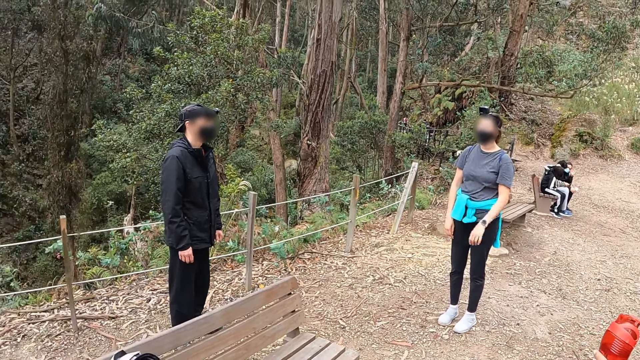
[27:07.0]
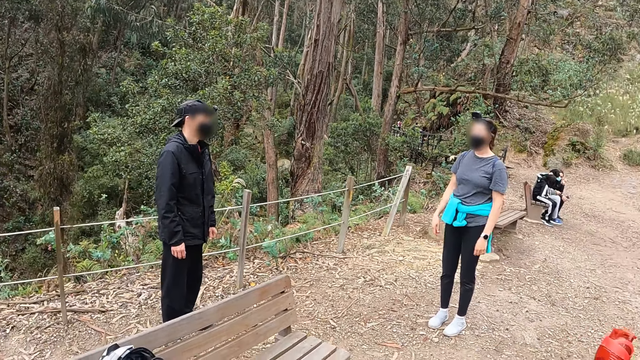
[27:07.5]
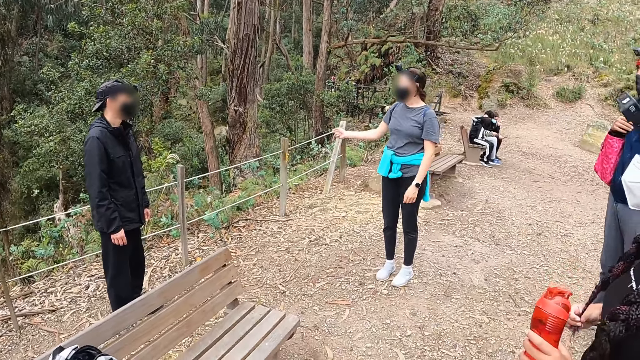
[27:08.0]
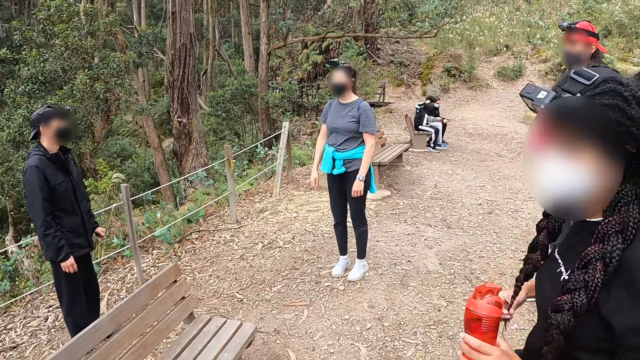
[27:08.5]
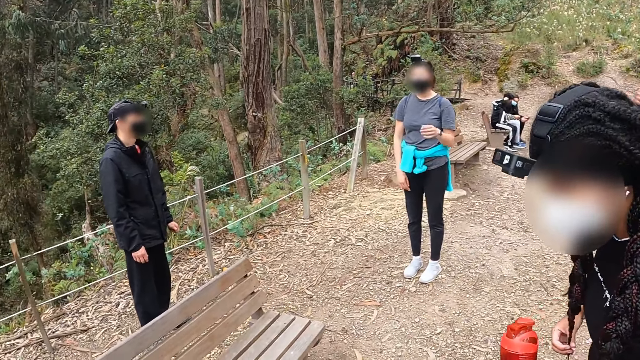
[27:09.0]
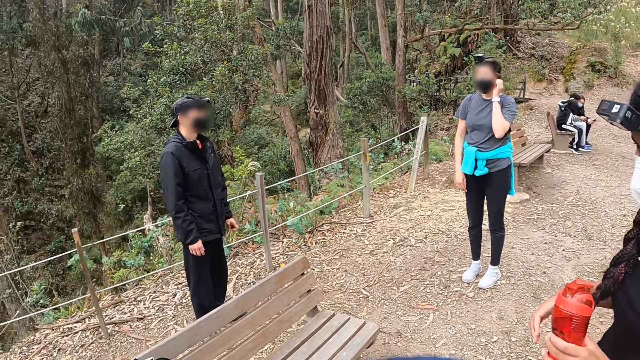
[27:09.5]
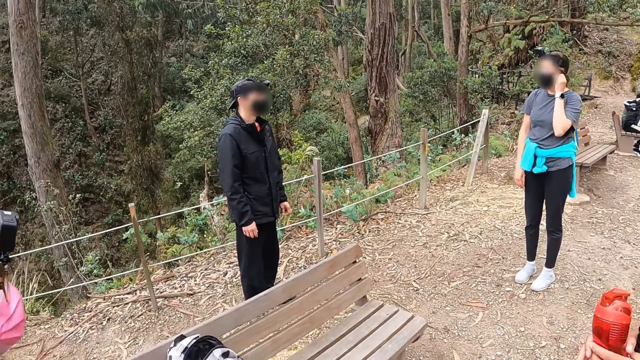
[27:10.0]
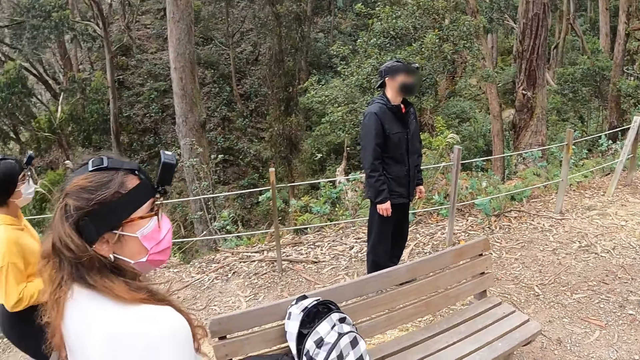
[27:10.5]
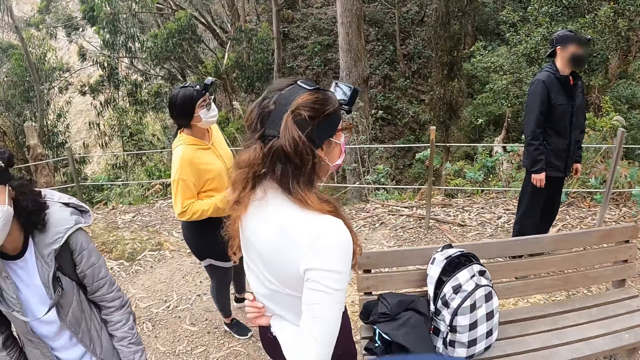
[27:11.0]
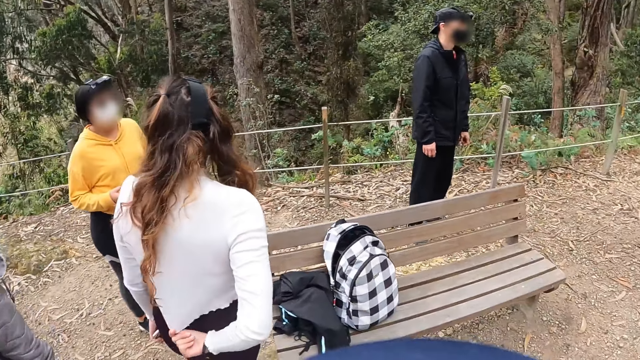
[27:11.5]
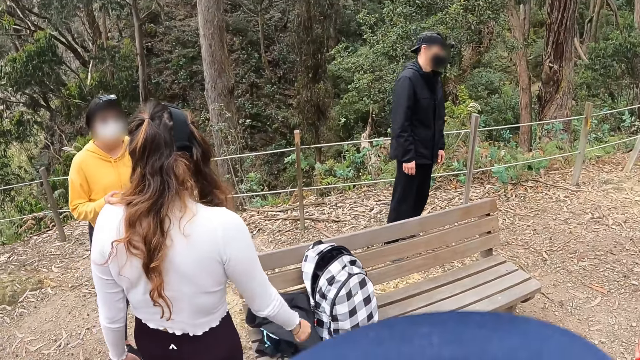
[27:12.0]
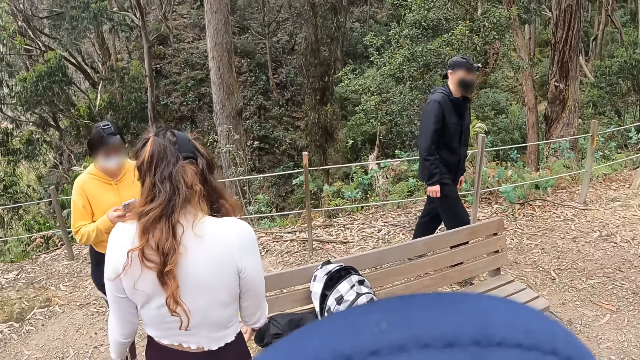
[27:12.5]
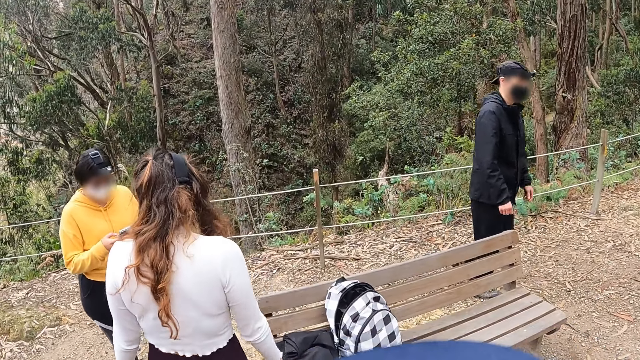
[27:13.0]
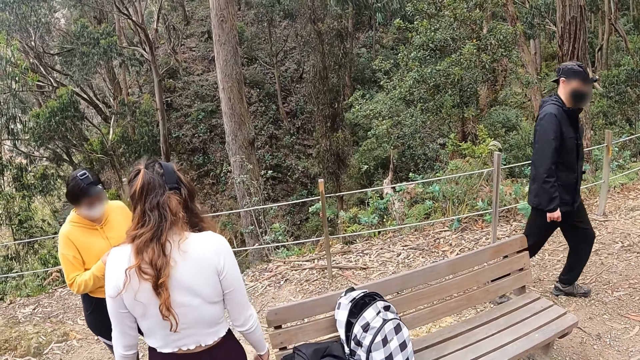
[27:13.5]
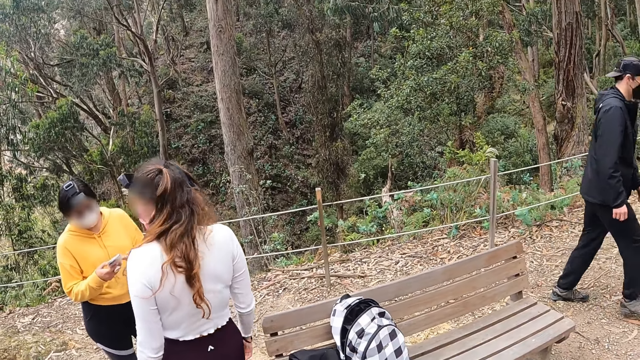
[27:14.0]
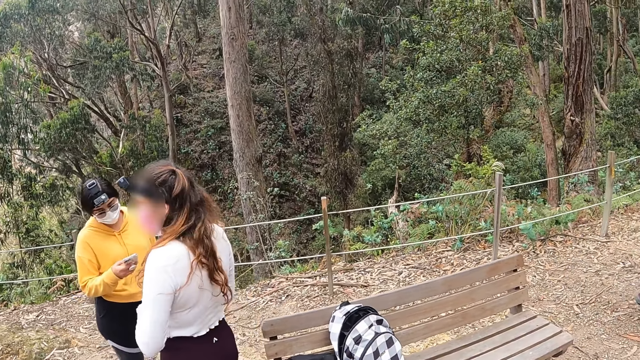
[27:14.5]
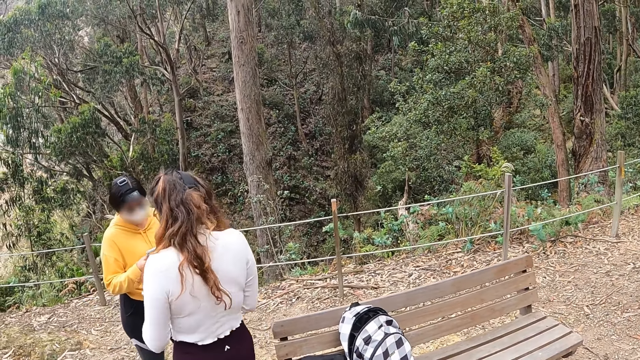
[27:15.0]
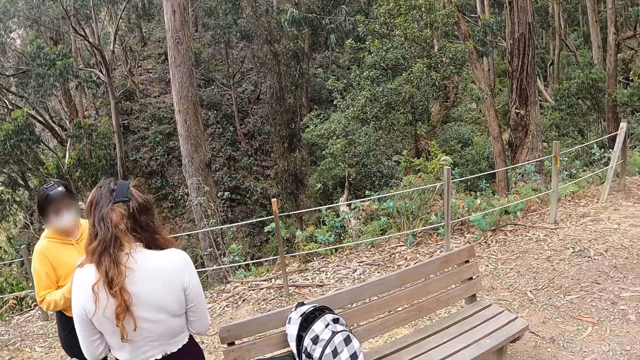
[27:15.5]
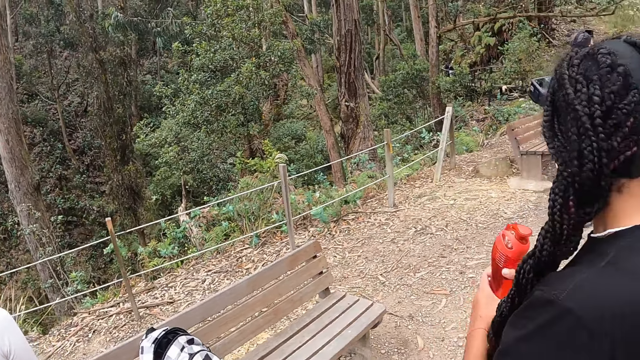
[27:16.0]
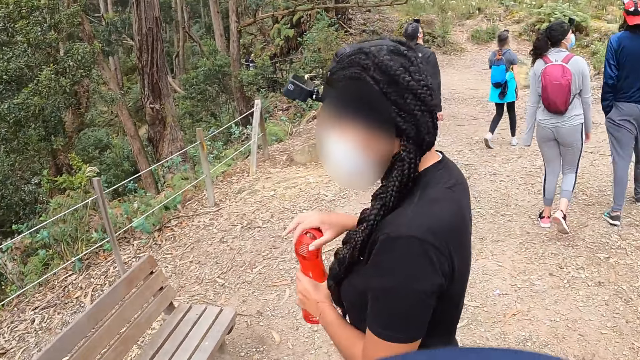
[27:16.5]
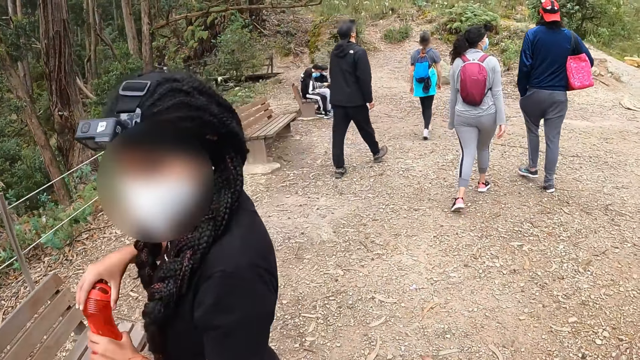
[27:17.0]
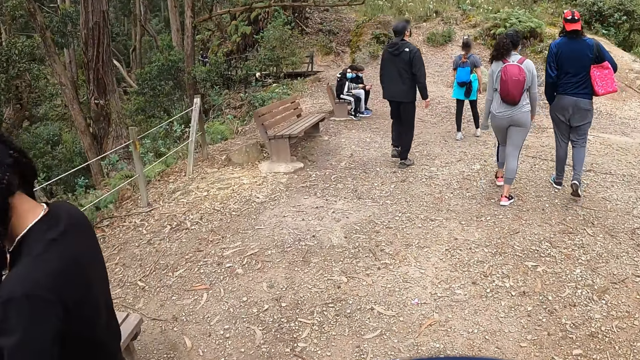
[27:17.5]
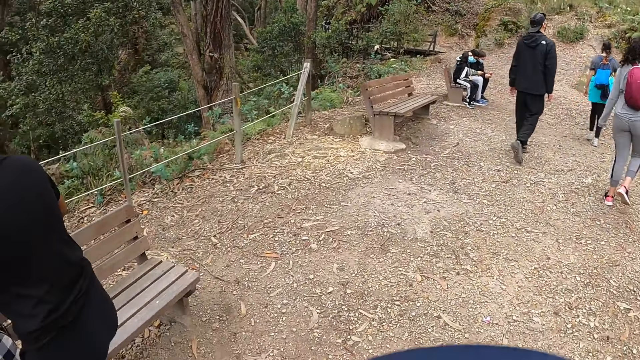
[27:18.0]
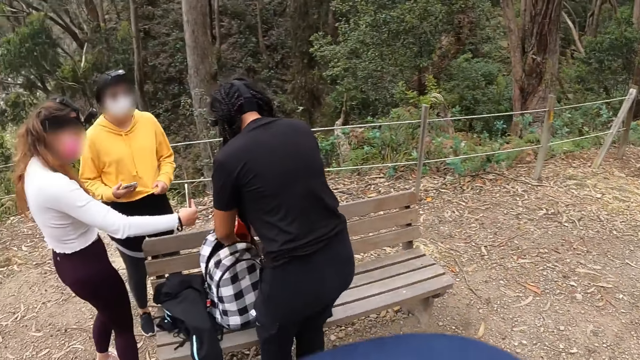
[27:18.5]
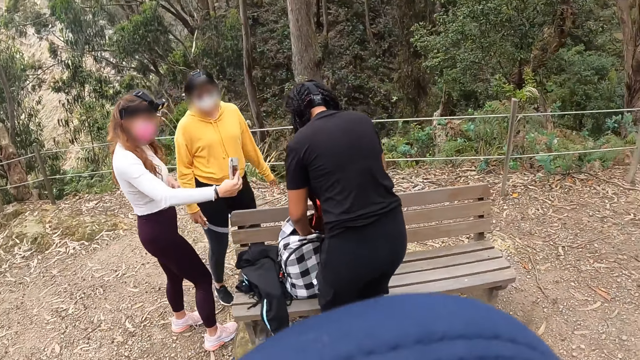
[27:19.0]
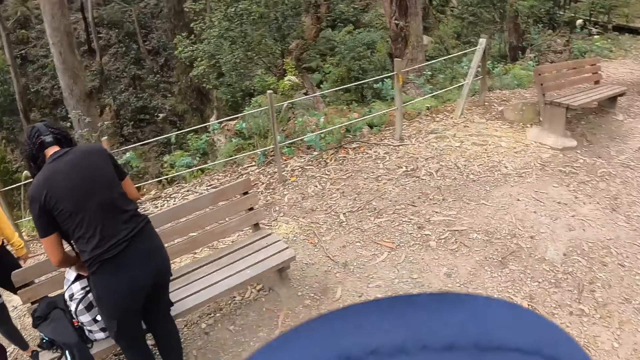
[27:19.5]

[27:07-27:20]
The woman operates the phone with her right hand. The camera wearer walks behind a crowd.

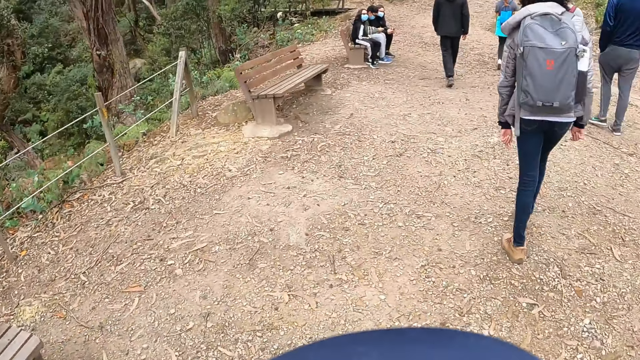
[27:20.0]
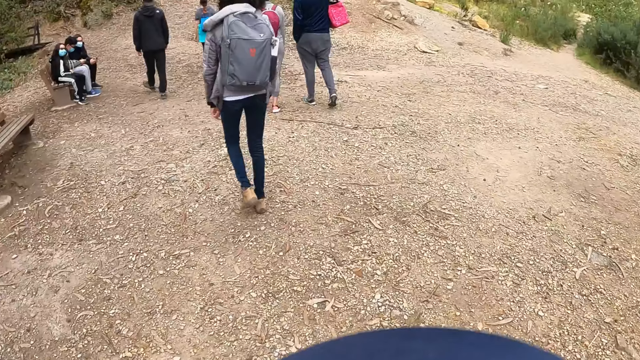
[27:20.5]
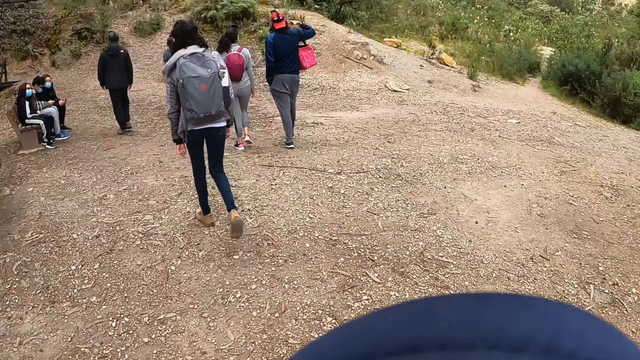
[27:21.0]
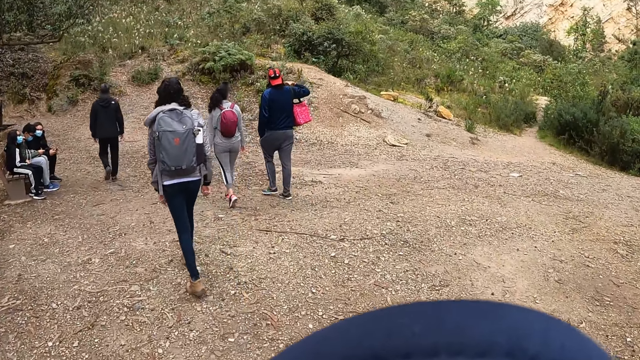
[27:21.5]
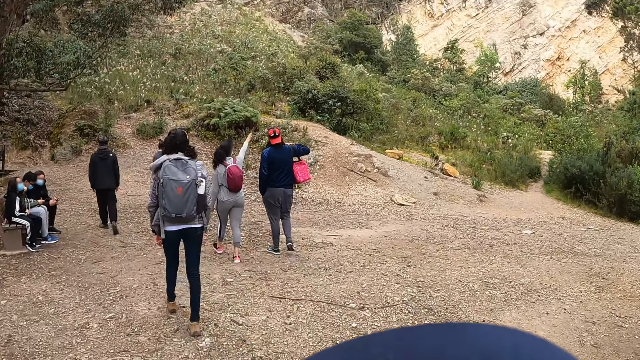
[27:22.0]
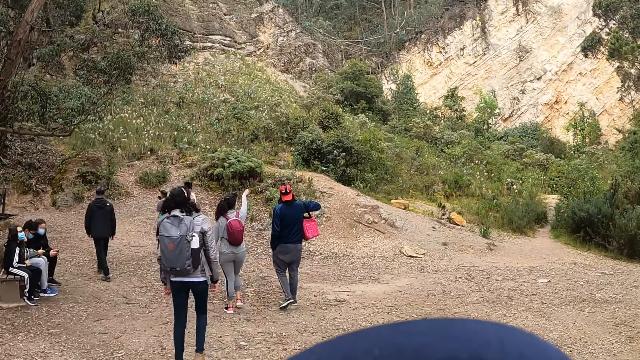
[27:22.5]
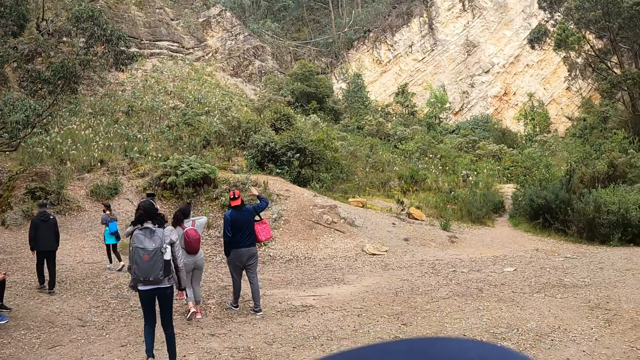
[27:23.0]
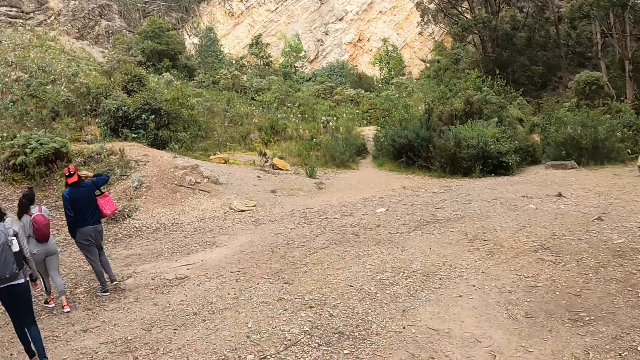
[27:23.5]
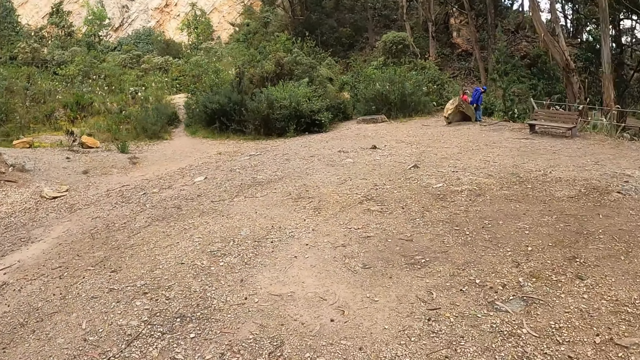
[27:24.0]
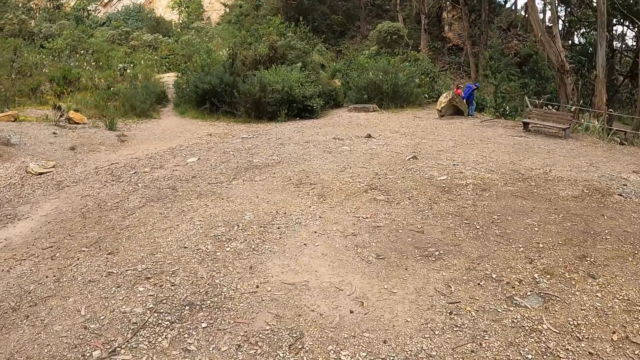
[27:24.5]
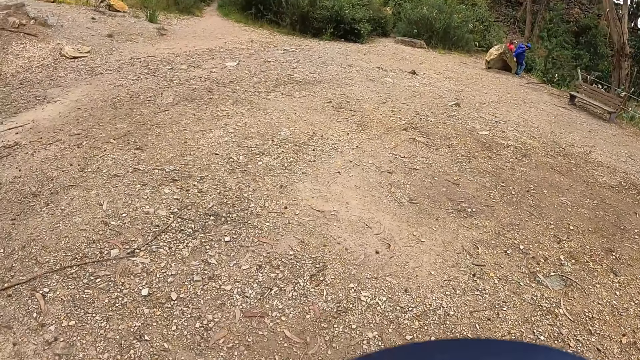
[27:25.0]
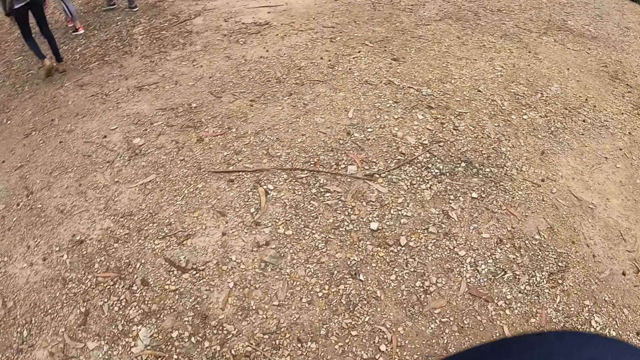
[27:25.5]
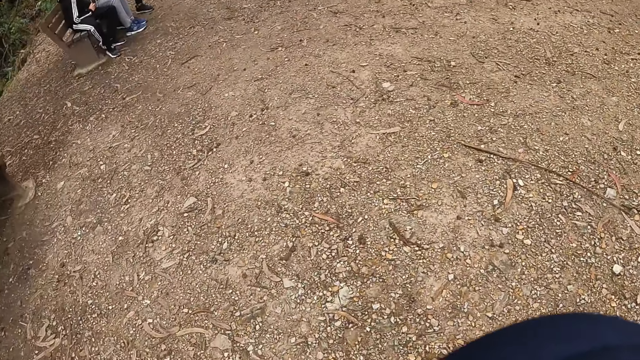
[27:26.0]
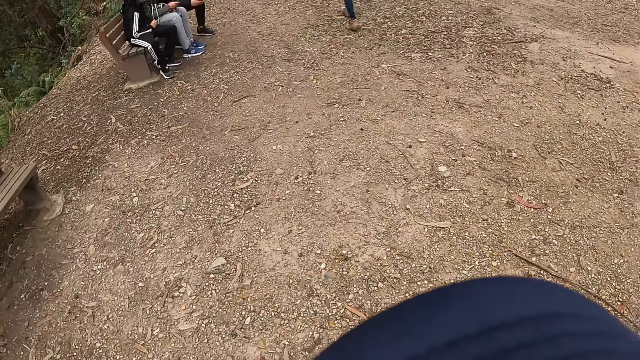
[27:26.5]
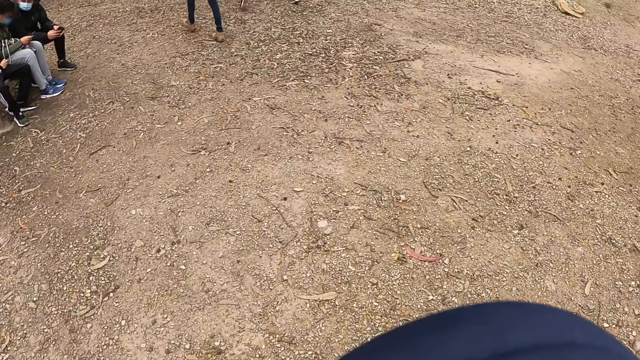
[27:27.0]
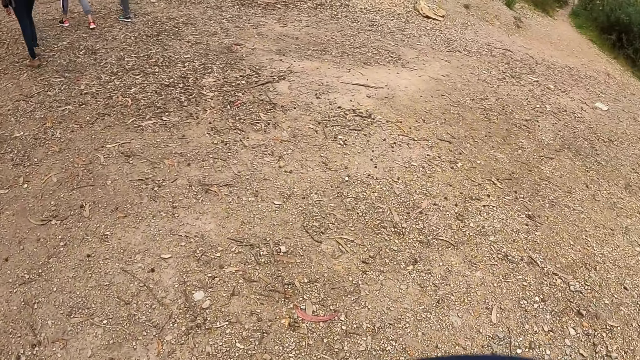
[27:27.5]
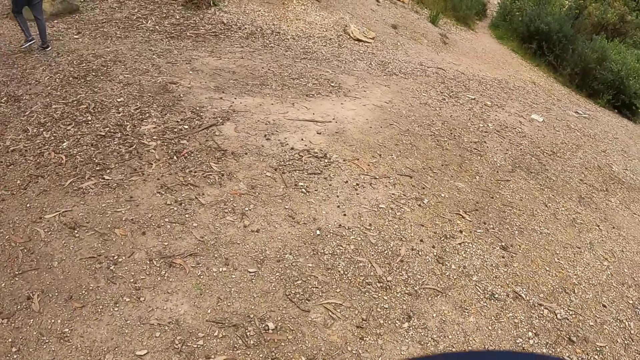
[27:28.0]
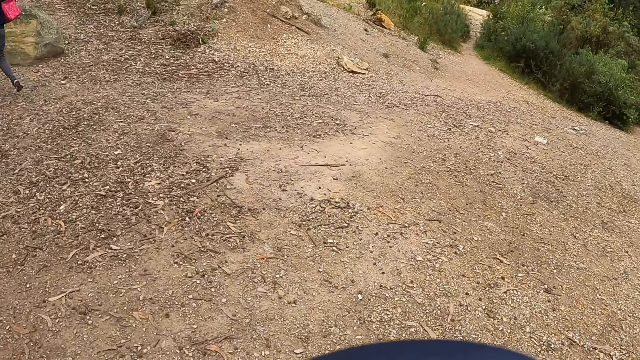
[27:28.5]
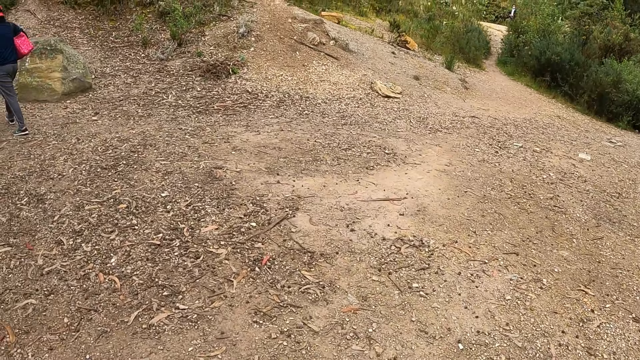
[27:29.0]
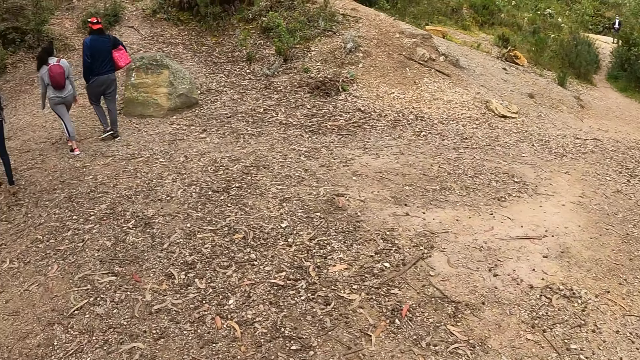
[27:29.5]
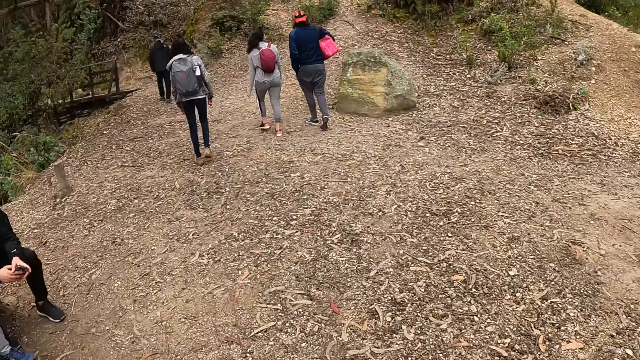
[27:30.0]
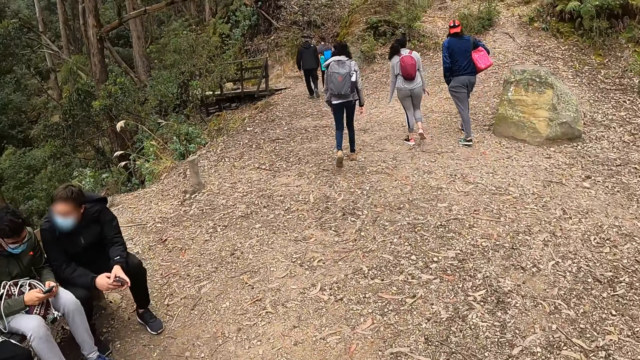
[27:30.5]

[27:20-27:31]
The camera wearer walks in the woods with the group of people.
